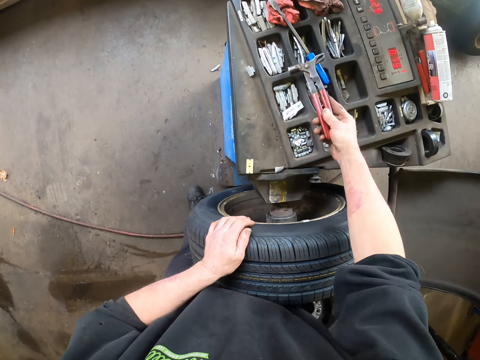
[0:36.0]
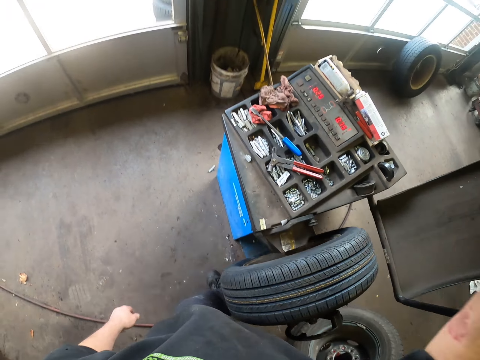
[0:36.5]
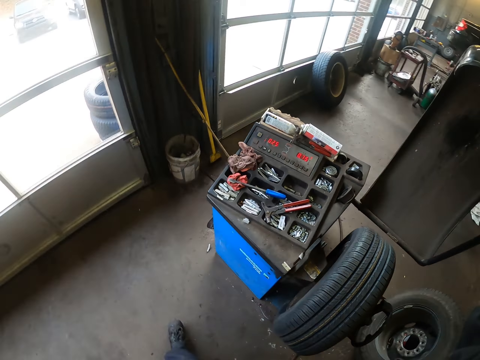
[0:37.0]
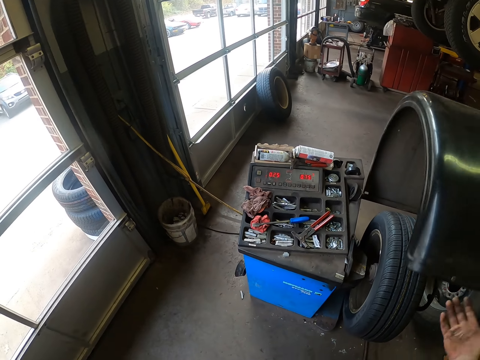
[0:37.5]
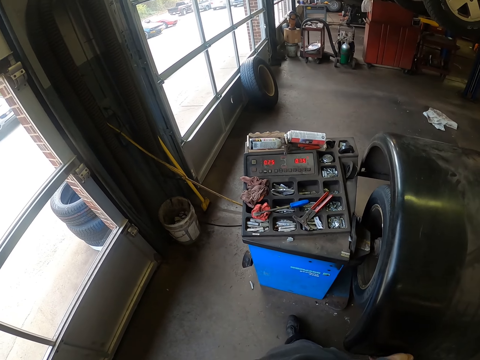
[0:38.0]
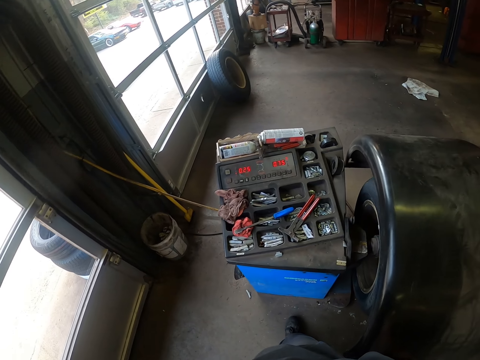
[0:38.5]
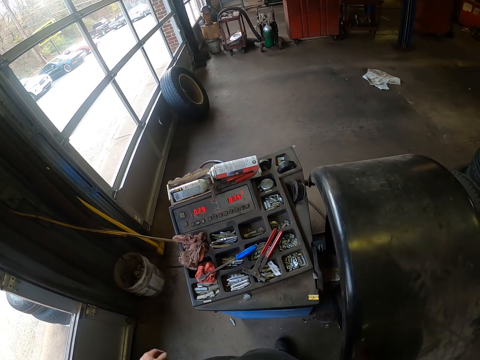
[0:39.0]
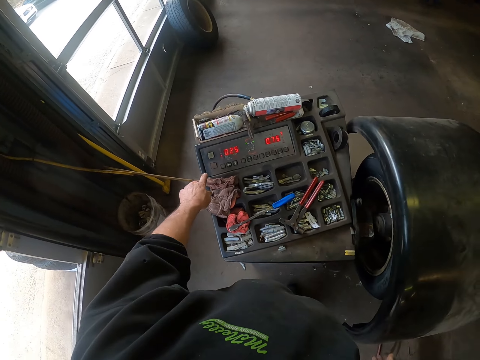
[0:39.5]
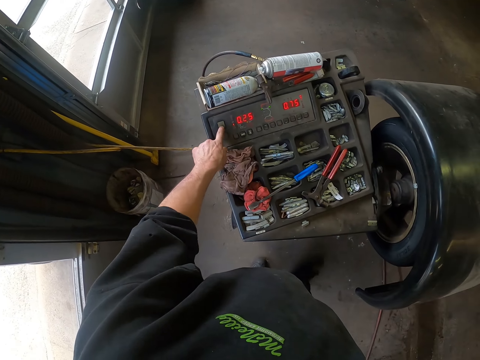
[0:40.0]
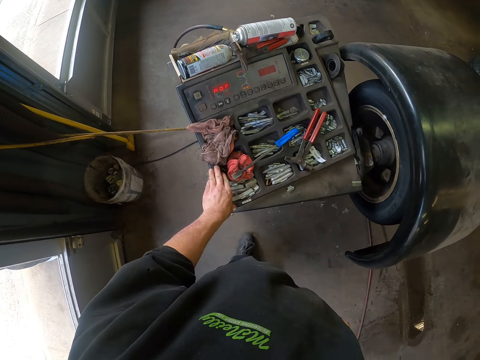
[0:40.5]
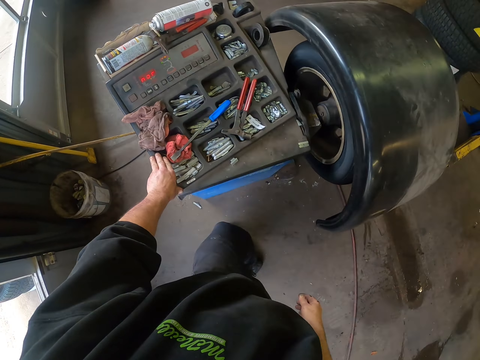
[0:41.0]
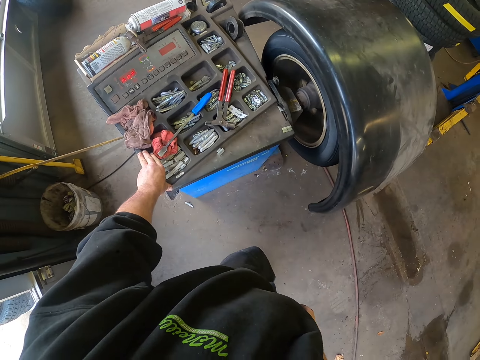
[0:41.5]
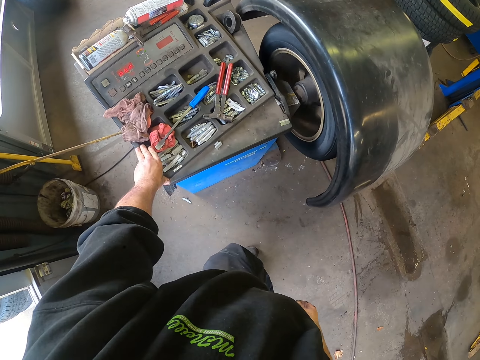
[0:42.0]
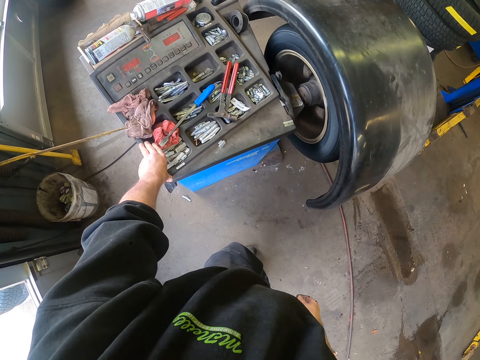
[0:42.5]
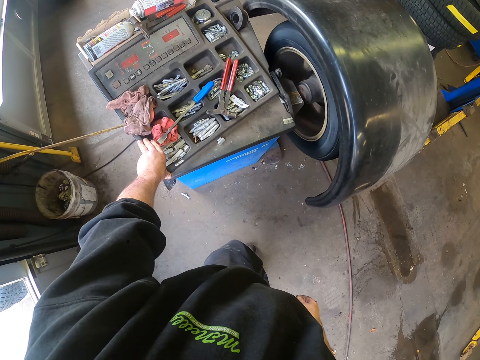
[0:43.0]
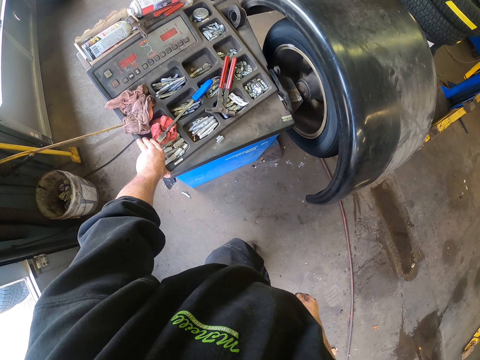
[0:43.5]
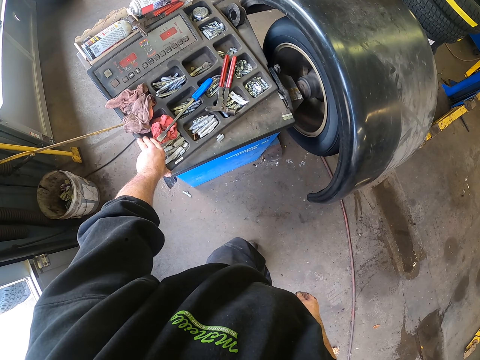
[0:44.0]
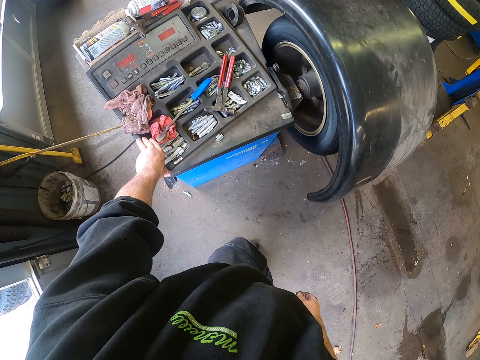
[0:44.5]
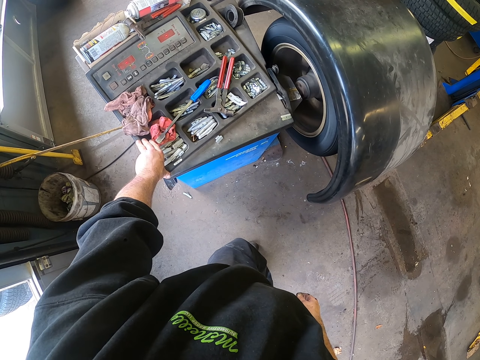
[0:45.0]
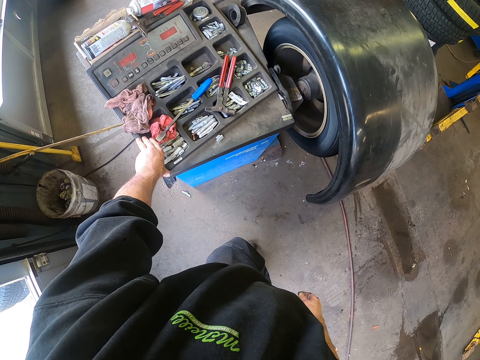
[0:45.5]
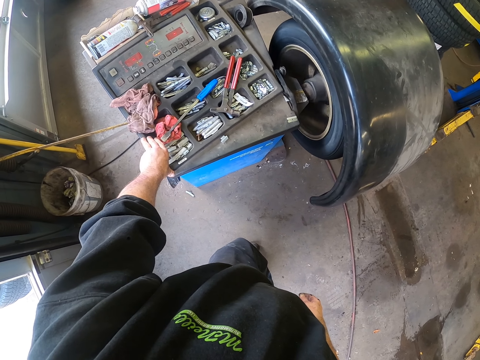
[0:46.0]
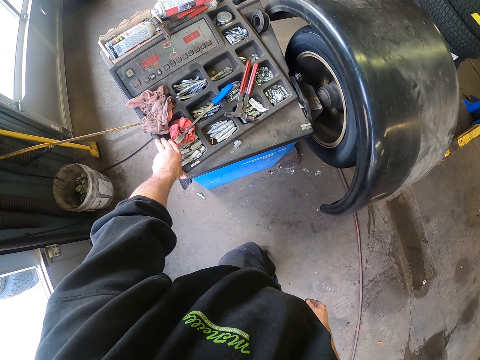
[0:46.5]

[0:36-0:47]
The camera wearer drops the hammer in the storage tray. They draw the wheel protective hood. They press the keyboard. They start the wheel balancing machine. They hold the wheel aligning machine. They stand and look at the tire.

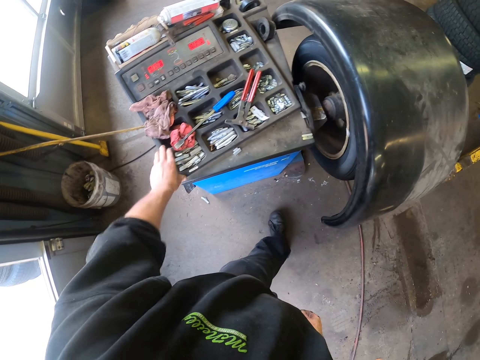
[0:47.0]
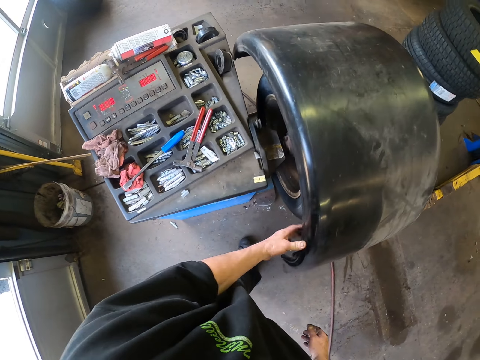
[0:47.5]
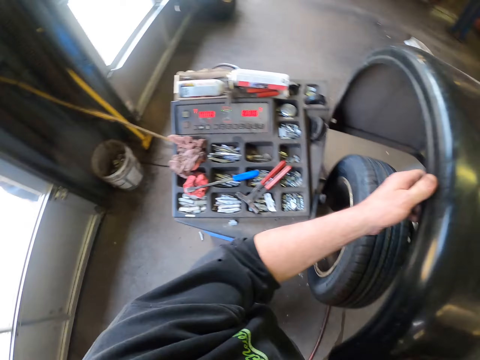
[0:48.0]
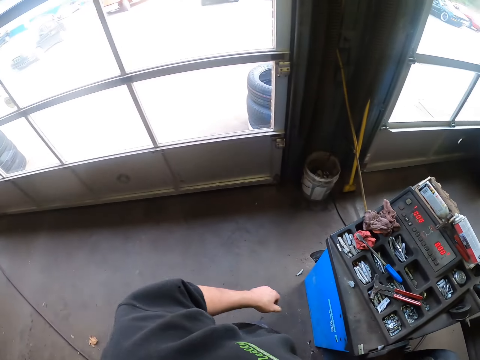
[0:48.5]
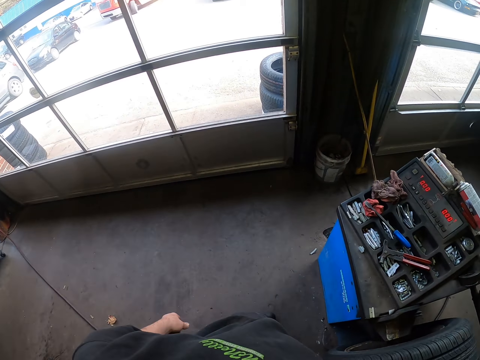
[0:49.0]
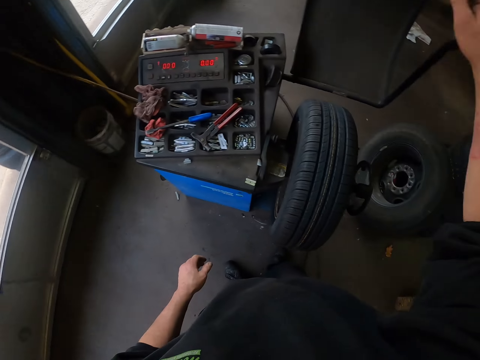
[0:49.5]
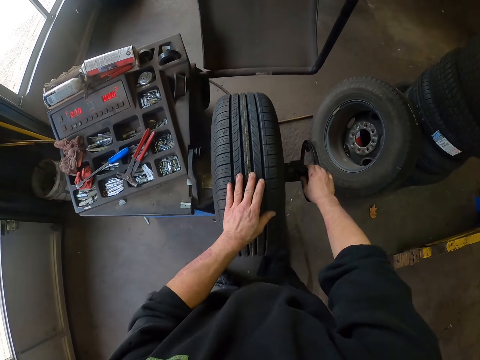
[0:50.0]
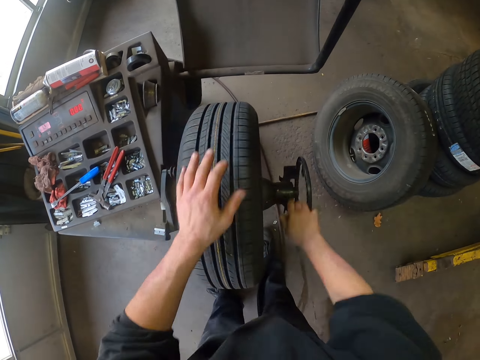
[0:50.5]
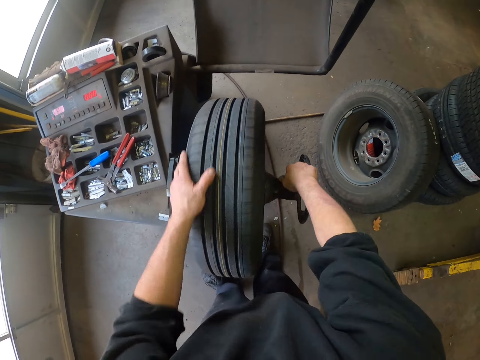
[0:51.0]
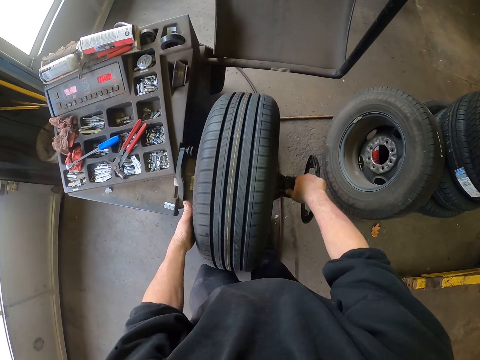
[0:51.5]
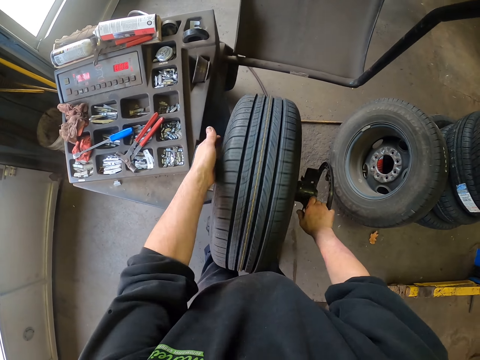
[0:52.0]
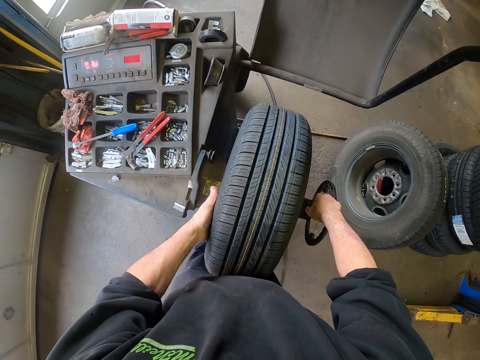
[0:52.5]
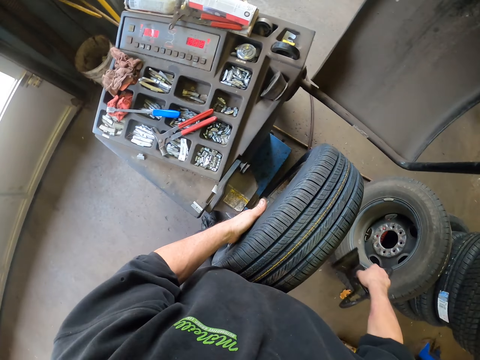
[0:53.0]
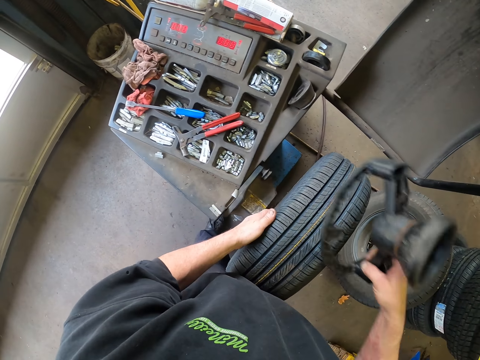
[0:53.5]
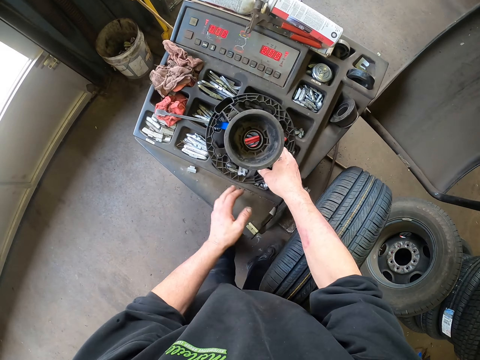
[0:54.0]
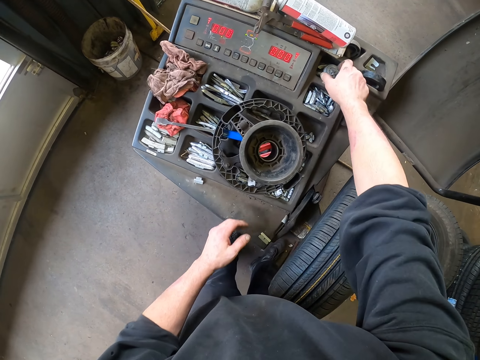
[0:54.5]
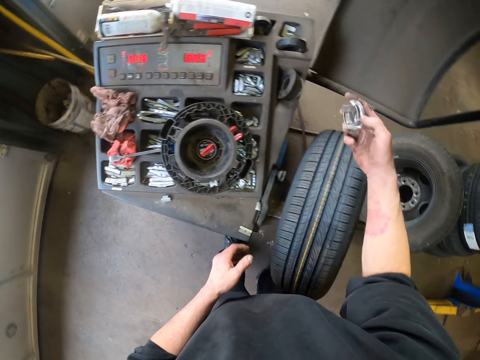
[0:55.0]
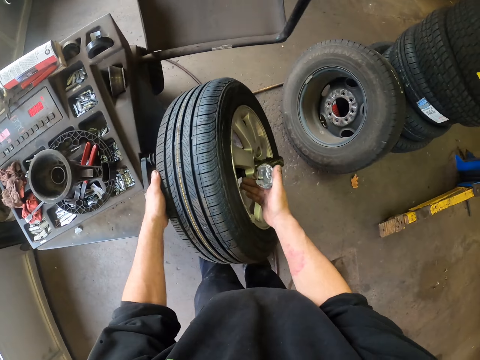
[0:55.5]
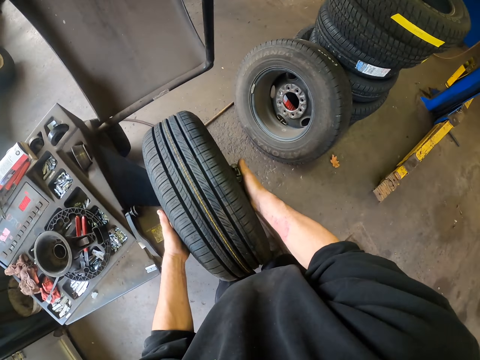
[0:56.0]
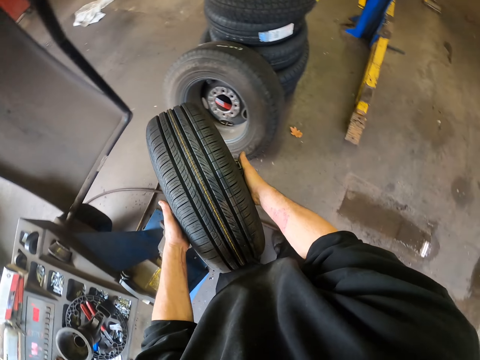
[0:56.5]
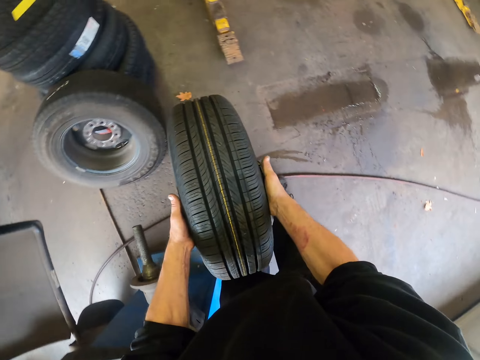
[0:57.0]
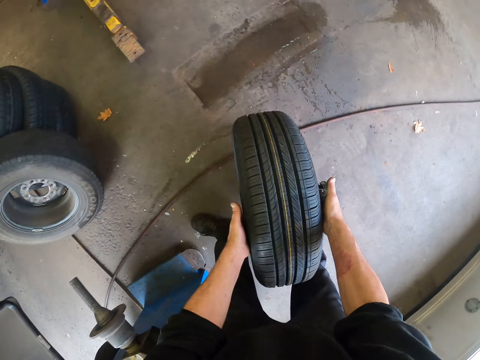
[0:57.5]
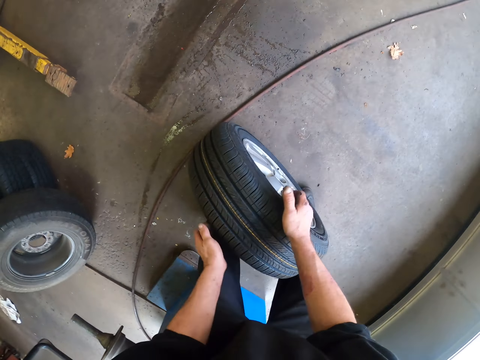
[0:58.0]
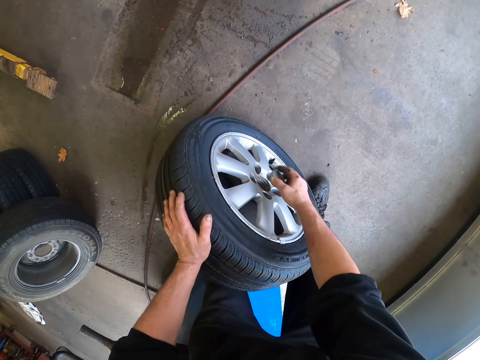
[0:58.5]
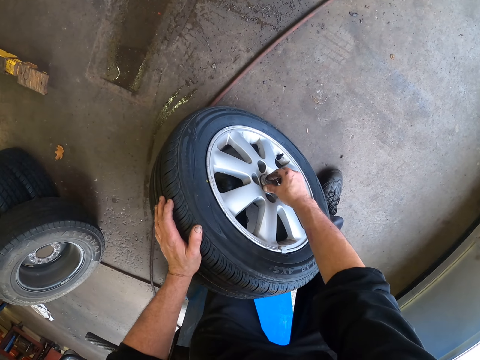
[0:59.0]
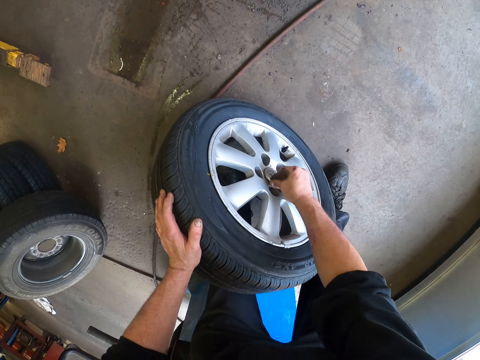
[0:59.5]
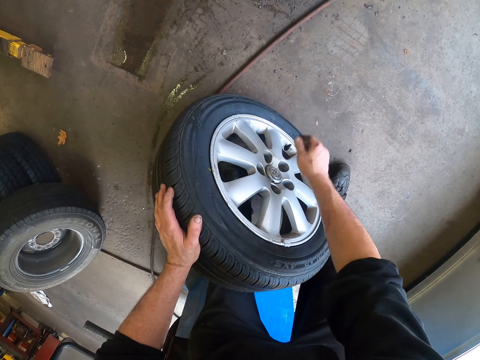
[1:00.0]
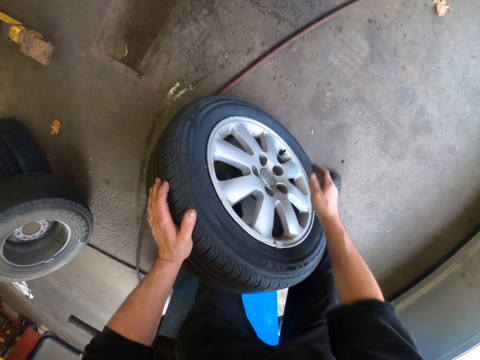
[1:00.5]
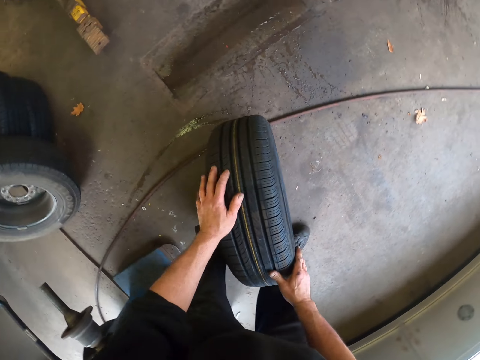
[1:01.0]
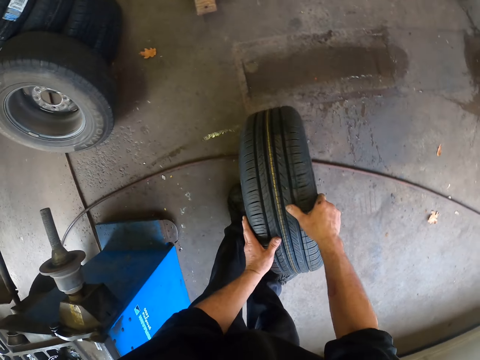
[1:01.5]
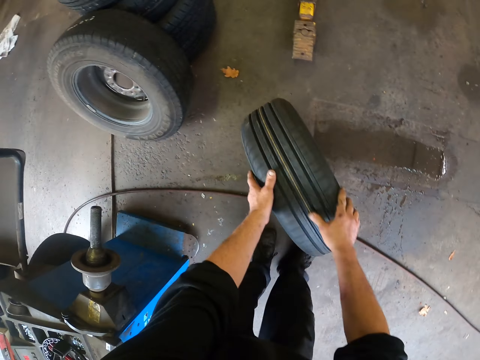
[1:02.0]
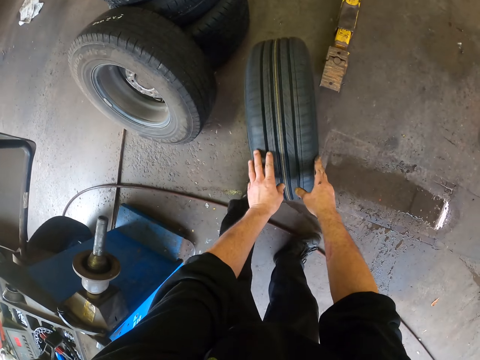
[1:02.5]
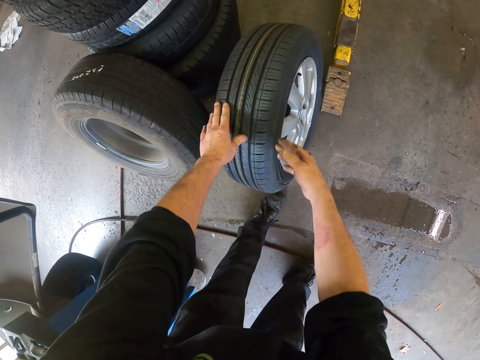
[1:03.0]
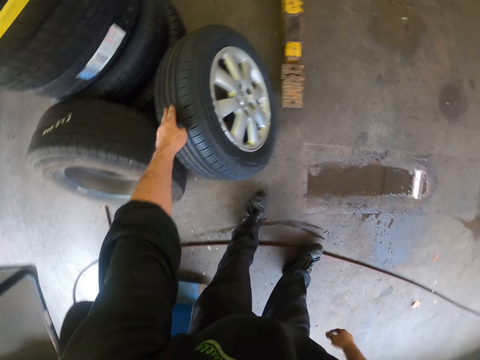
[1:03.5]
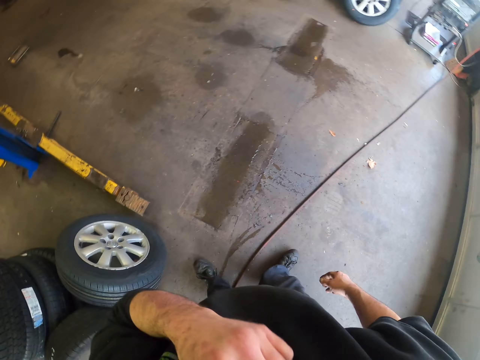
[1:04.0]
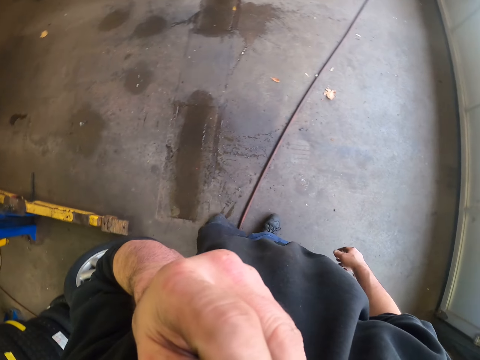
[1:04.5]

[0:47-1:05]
The camera wearer lifts the wheel protective hood. They rotate the heavy duty shaft. They remove the tire from the machine. They place the heavy duty shaft on the tray. They pick up the center cap. They remove the wheel from the aligning machine. They drop the wheel on the ground. They fit the wheel center cap. They hit the wheel center cap. They roll the tire. They push the wheel. They place the wheel on the ground.
